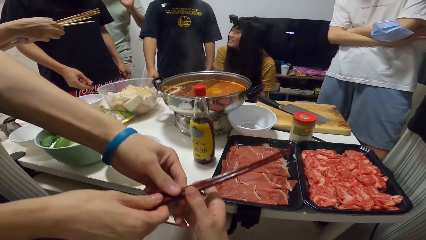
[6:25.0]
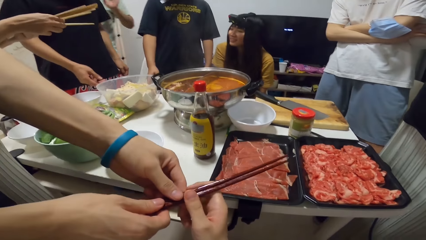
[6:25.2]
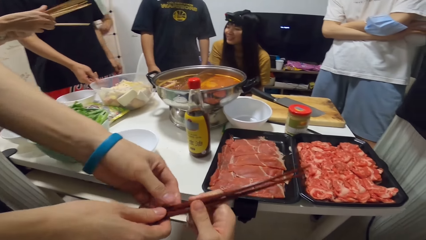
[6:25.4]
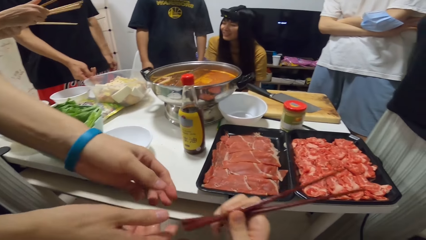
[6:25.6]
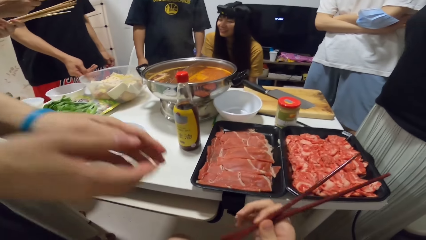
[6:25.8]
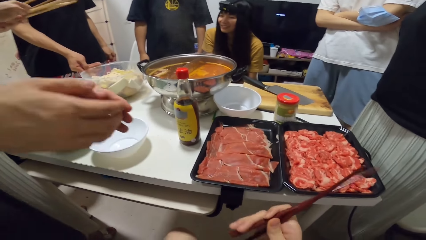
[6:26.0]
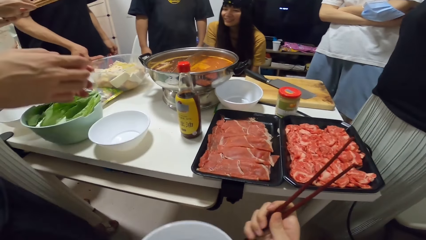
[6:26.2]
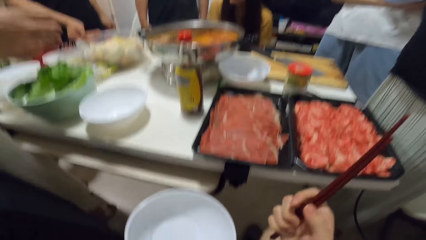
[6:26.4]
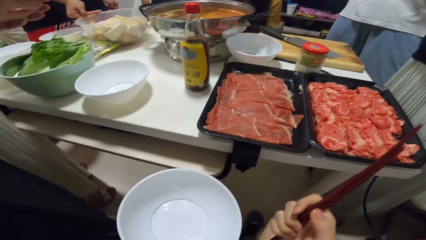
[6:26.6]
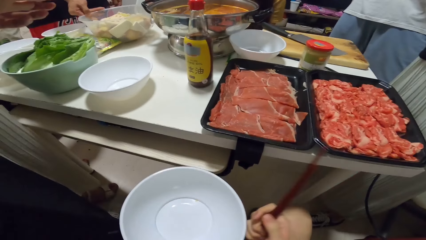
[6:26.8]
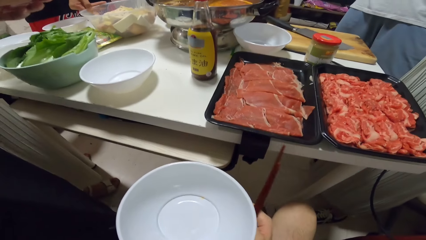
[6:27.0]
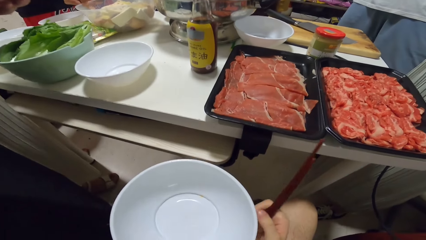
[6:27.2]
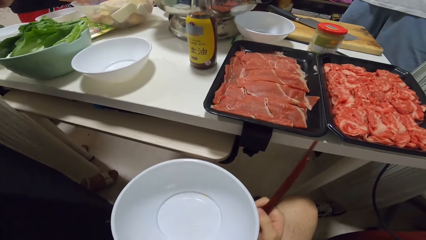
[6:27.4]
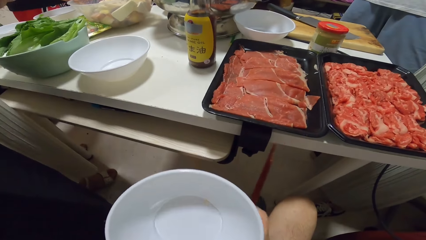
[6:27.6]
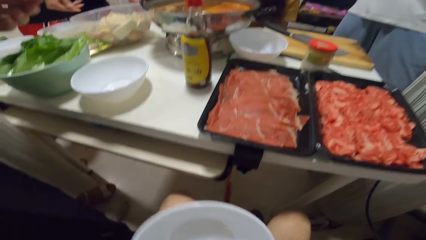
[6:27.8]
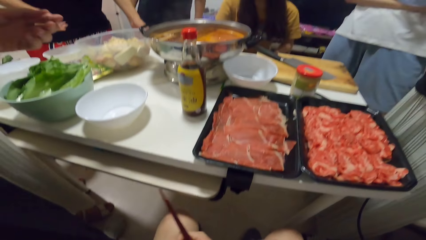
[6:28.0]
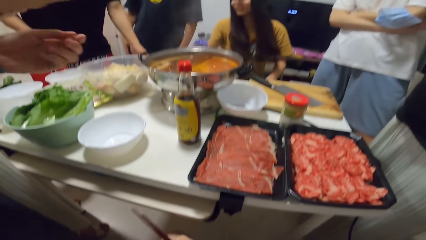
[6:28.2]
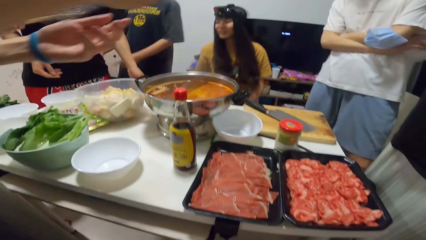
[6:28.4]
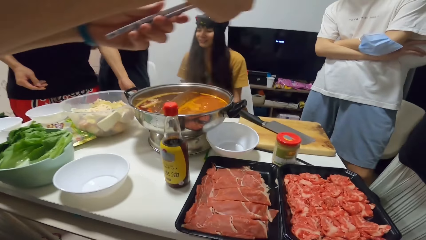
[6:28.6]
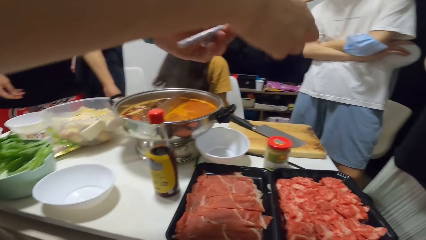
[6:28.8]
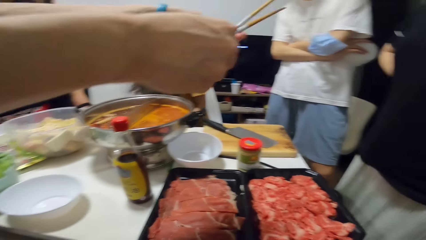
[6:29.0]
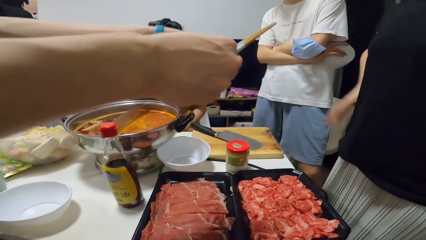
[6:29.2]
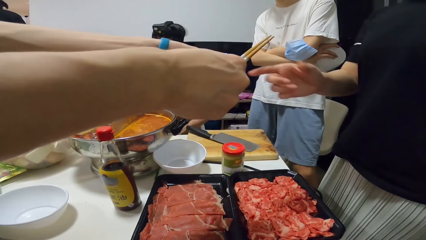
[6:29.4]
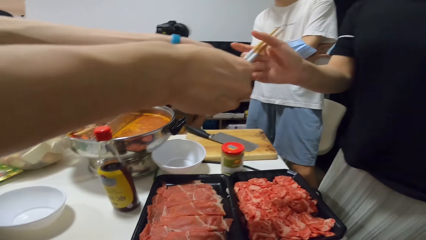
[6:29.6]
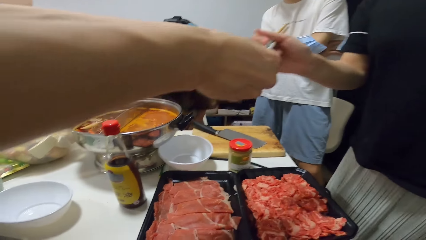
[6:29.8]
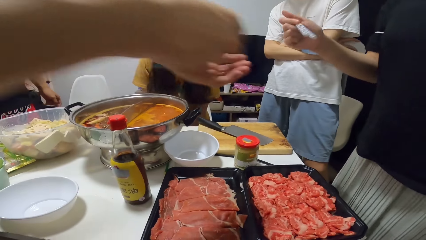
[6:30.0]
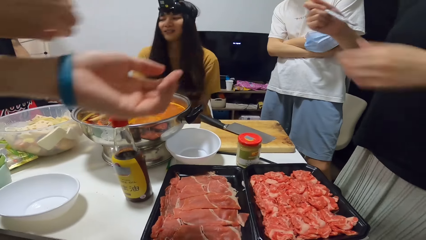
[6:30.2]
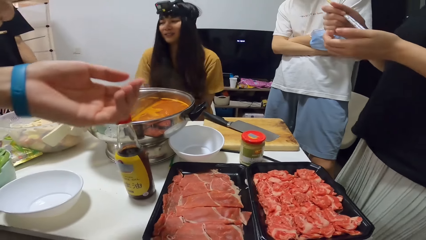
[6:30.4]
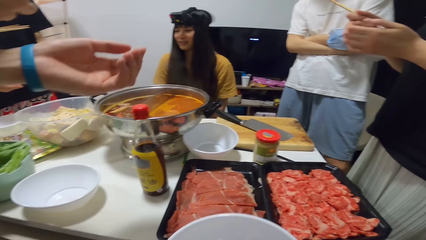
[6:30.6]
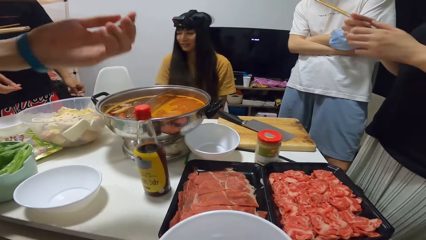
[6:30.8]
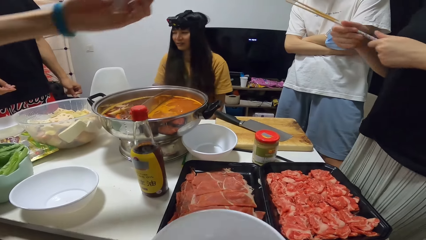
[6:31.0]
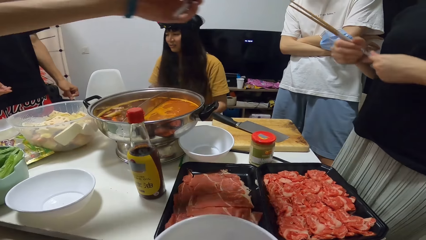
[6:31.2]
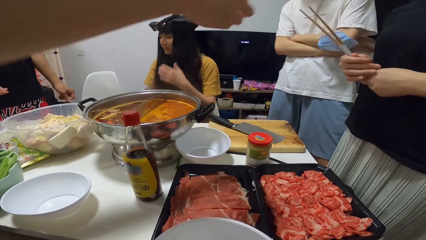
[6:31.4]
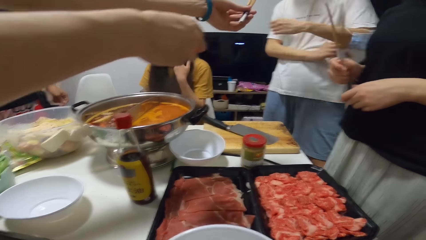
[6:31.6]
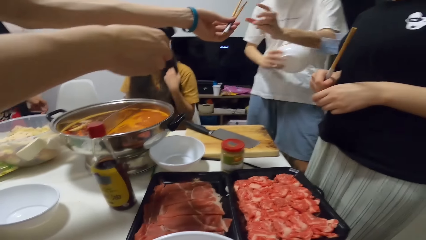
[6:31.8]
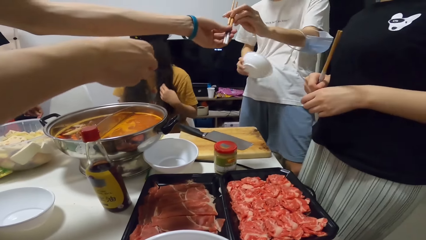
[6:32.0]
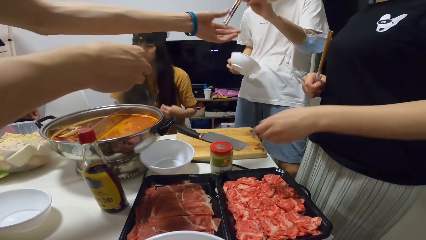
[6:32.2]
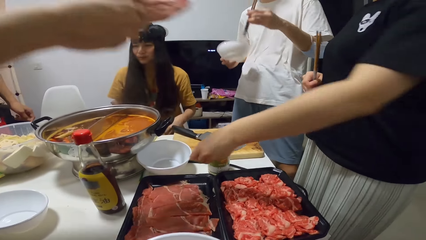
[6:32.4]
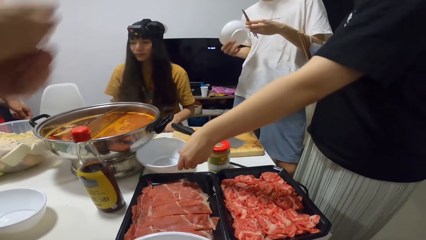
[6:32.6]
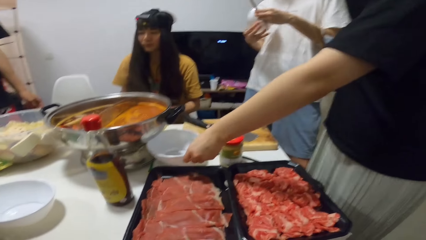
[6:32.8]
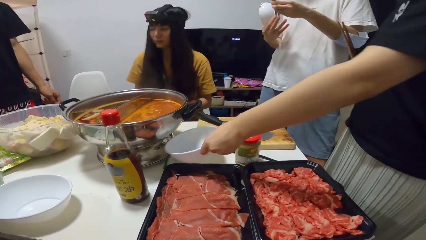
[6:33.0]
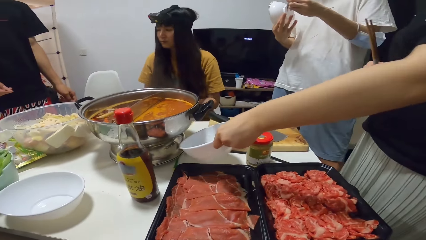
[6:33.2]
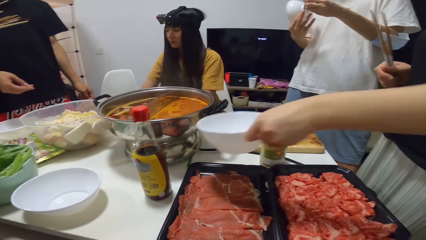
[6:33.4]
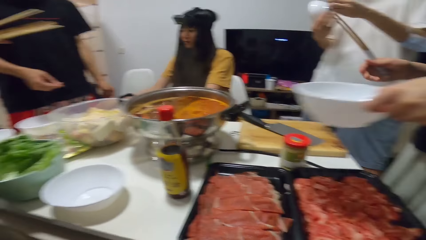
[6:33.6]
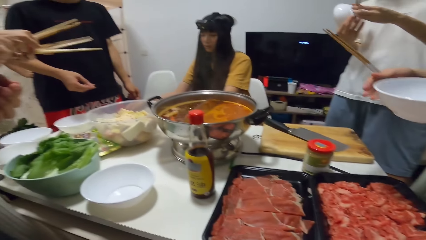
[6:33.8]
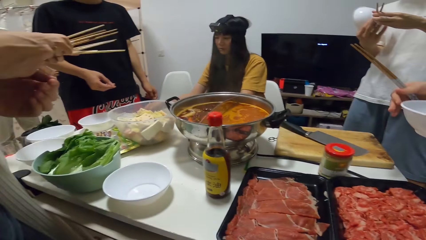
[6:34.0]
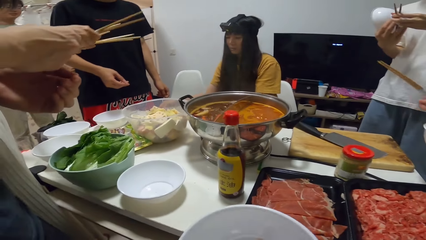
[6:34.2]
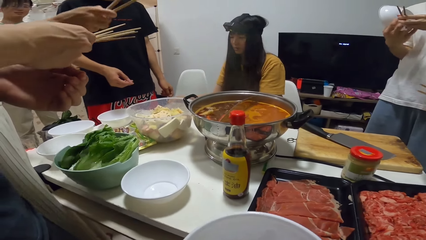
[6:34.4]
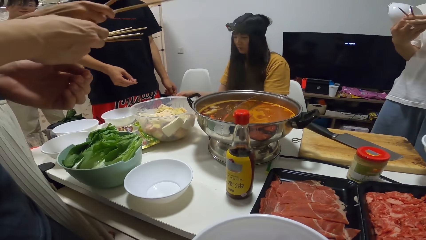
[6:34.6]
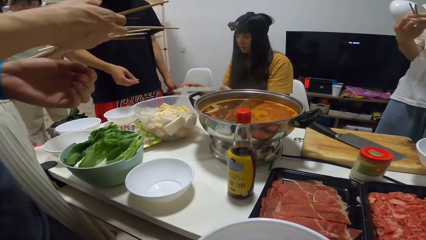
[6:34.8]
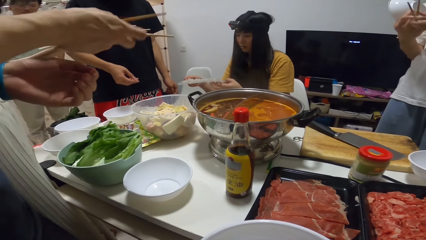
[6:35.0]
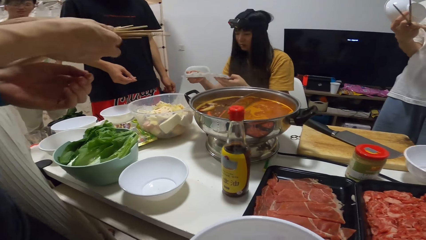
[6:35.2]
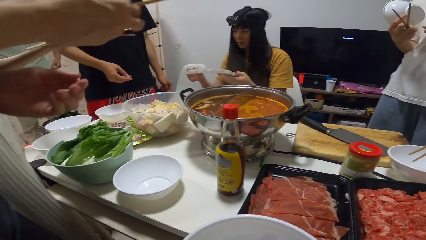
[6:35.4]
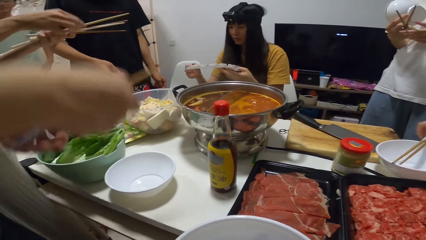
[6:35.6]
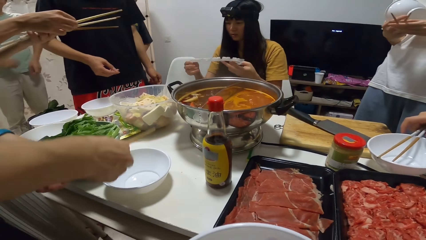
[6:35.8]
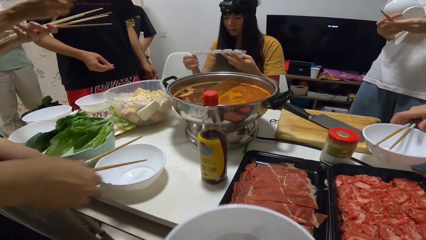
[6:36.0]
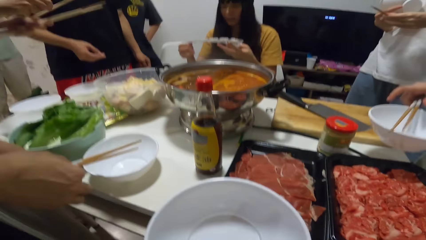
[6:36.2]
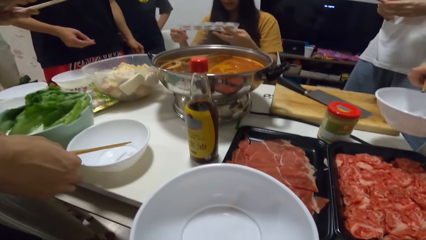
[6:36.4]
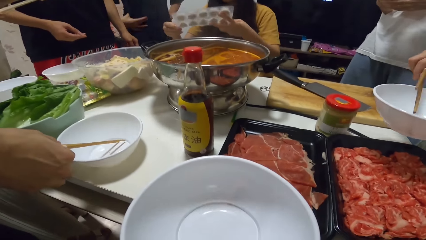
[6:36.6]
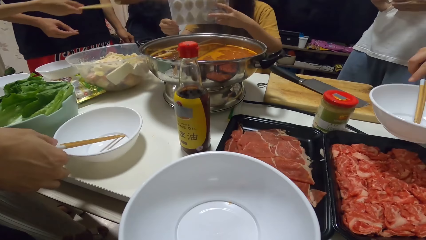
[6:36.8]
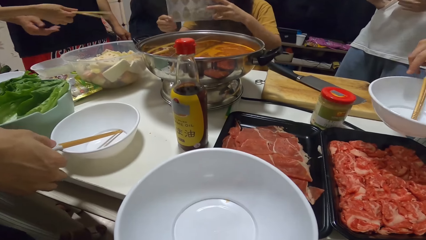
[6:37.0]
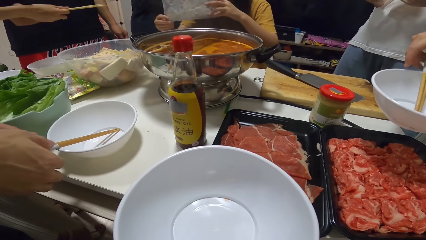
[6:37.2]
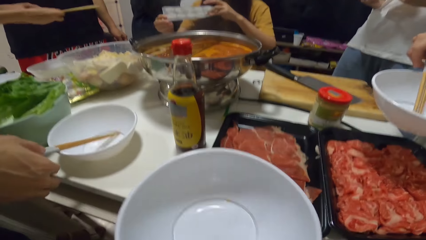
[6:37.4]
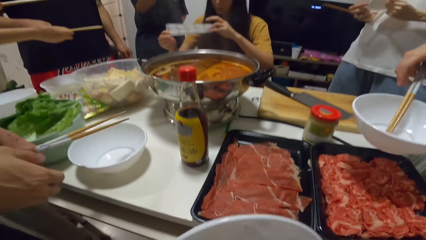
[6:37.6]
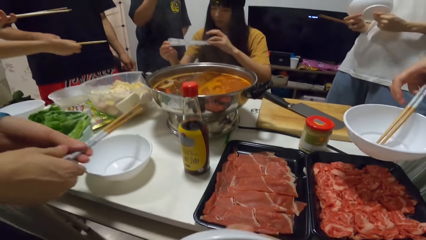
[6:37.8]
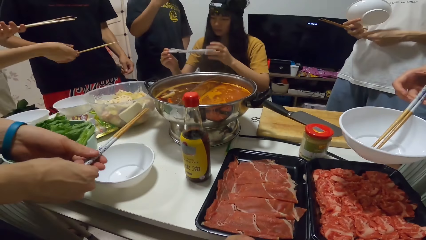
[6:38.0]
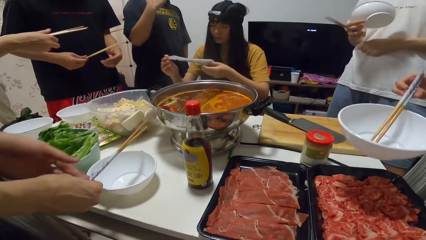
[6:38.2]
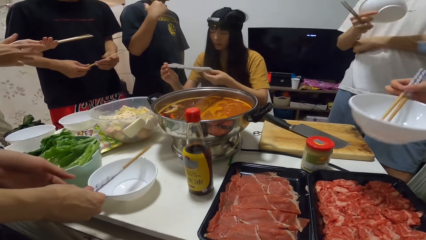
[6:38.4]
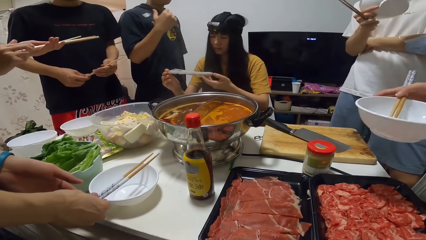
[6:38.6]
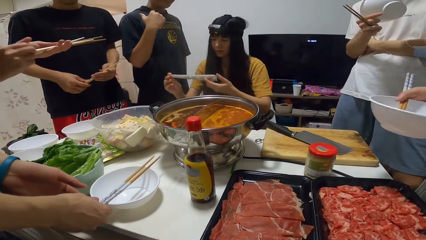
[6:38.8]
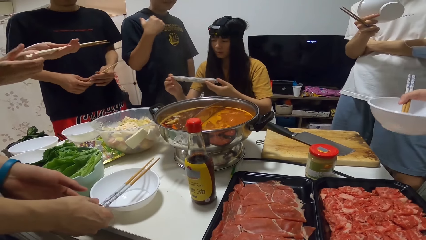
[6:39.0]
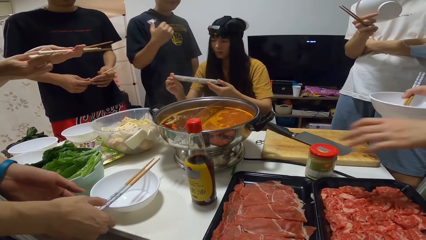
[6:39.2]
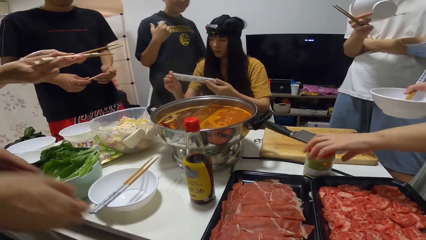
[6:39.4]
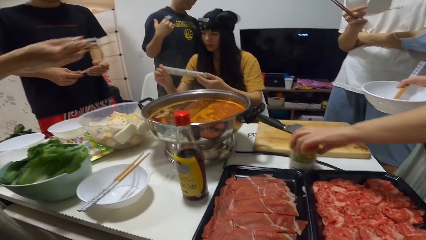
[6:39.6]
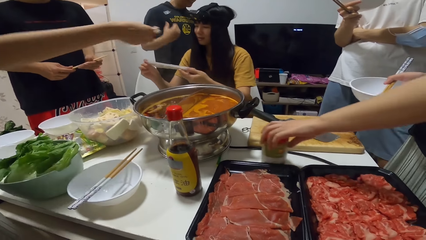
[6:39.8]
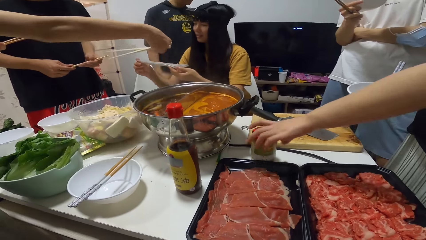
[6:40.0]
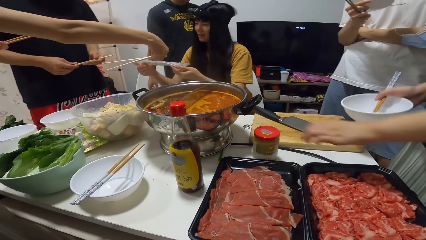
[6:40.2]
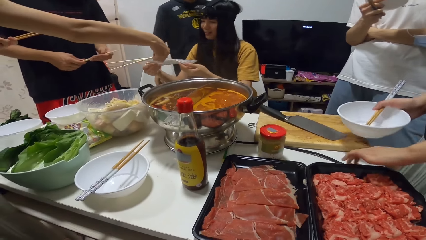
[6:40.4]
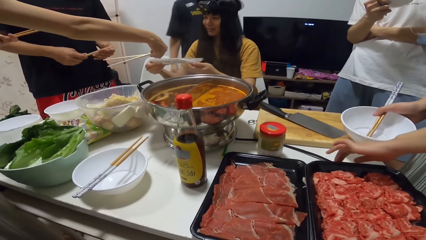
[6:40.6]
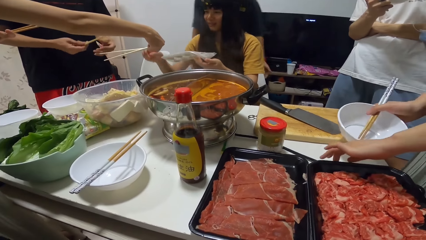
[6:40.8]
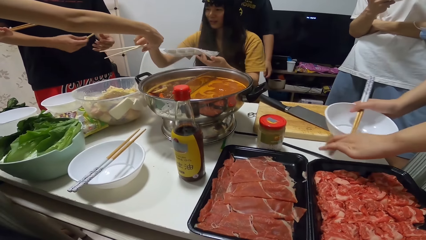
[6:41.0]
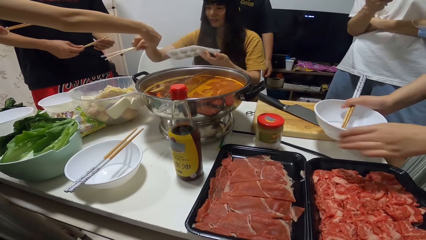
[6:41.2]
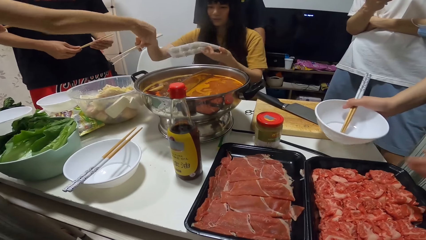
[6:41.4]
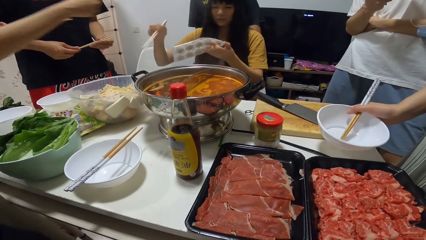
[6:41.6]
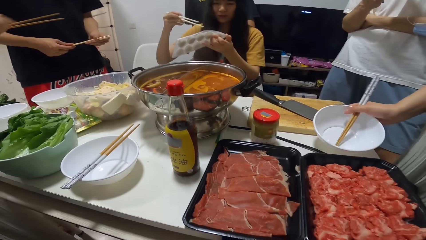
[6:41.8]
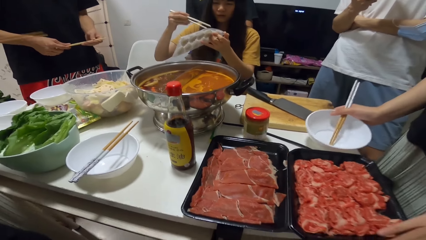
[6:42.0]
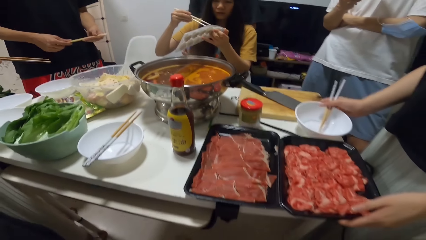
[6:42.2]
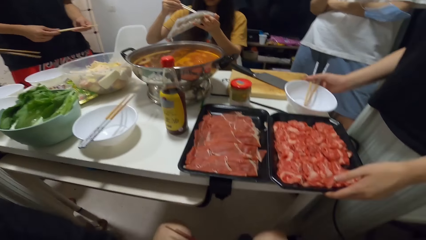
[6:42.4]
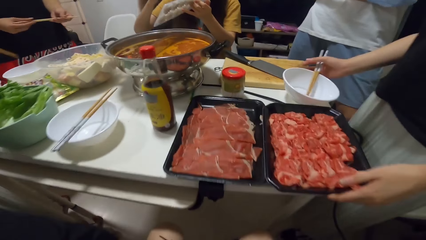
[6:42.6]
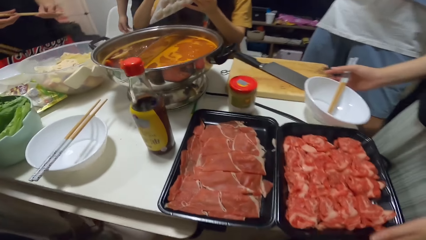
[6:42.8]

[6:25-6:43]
A person stares at the table. The camera wearer collects the chopsticks from a man with his right hand. Another person pushes the bowl. The camera wearer looks around. The first person walks around the room. The man gives a woman two chopsticks with both hands. The other person stares at the food on the table. The woman takes the chopsticks. The man stares at the table. Another man takes the chopsticks. The first man gives the other man two chopsticks with his left hand. The woman picks up a bowl or dish from the table with her left hand. Another woman picks up a tray from the table with both hands. A third woman gives the first man two chopsticks with her right hand. The first woman places the chopsticks onto the first bowl on the table. The first man places the chopsticks onto the first bowl on the table. The second woman turns something and stares at something. The other person holds chopsticks. The first woman moves the jar on the table with her left hand. The other man stares at the food on the table. The first man gives the second woman two chopsticks with his right hand. The second woman takes the chopsticks. The first woman places the dish on the table. The second woman picks pastry from the tray with the chopsticks.
